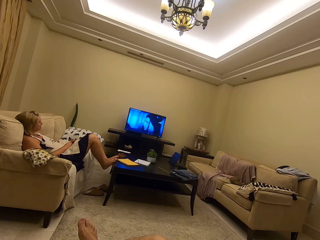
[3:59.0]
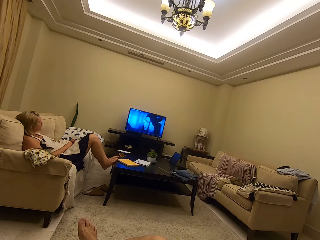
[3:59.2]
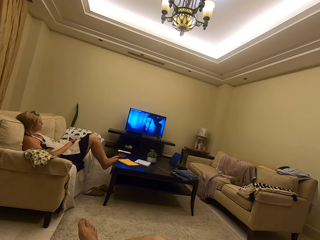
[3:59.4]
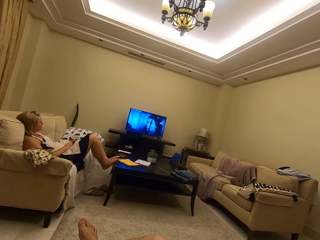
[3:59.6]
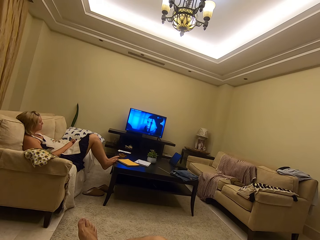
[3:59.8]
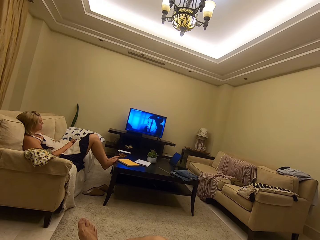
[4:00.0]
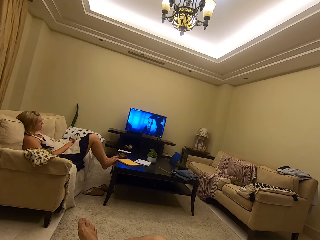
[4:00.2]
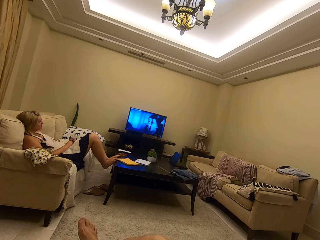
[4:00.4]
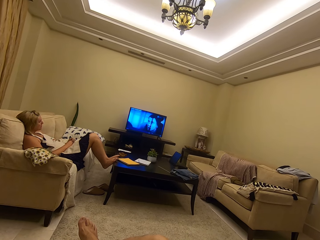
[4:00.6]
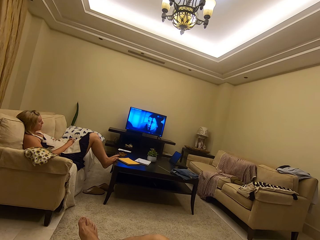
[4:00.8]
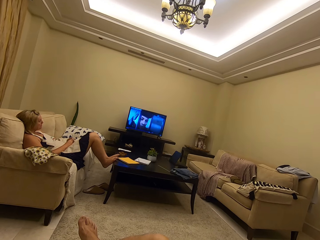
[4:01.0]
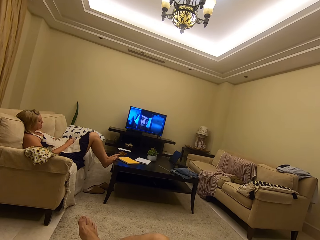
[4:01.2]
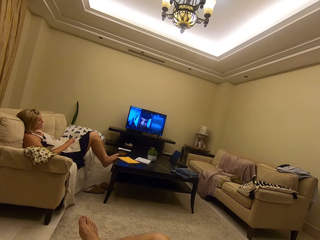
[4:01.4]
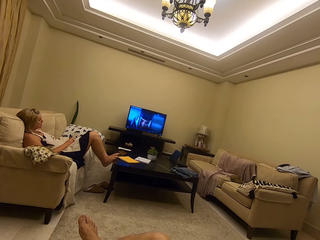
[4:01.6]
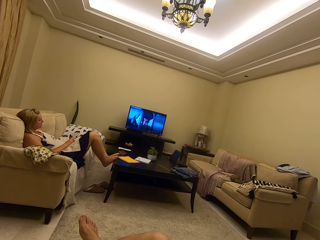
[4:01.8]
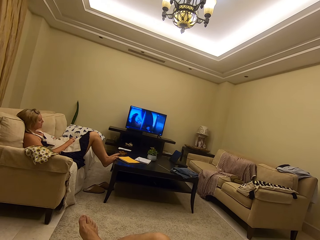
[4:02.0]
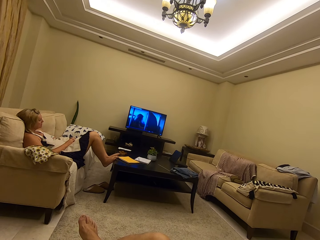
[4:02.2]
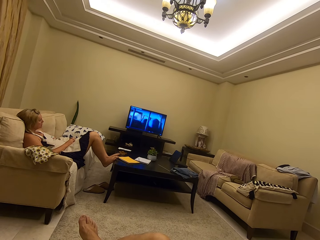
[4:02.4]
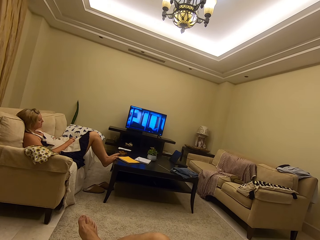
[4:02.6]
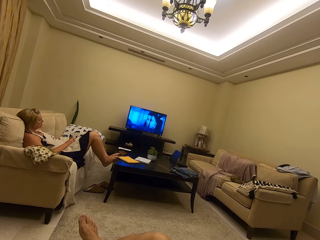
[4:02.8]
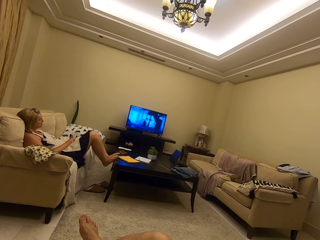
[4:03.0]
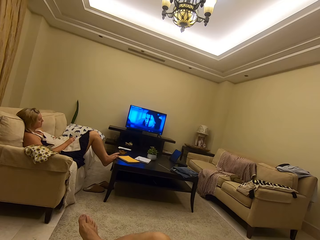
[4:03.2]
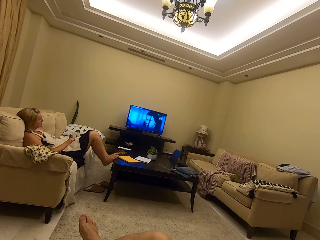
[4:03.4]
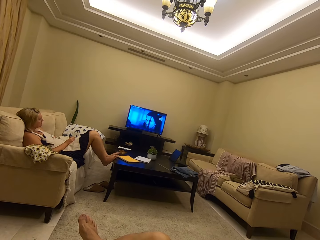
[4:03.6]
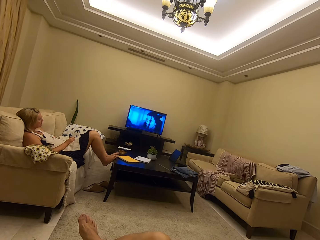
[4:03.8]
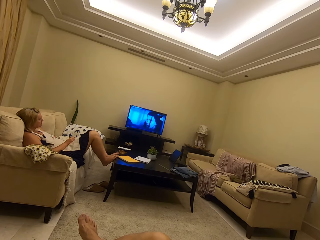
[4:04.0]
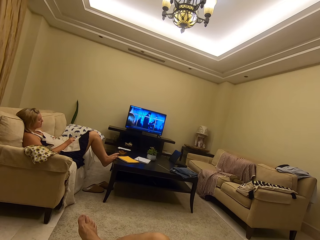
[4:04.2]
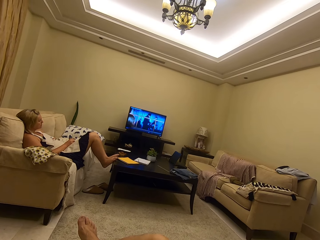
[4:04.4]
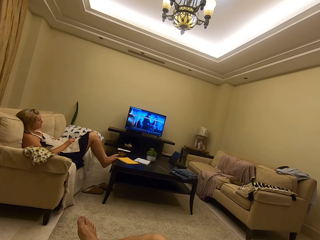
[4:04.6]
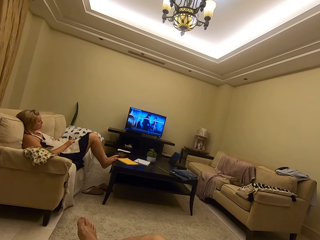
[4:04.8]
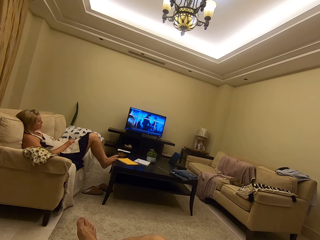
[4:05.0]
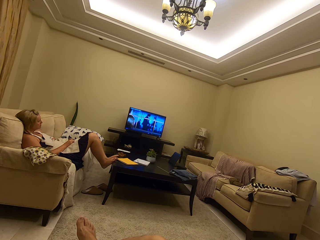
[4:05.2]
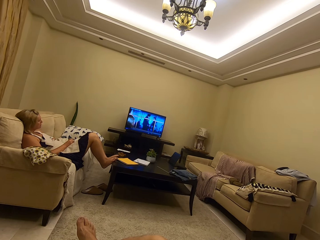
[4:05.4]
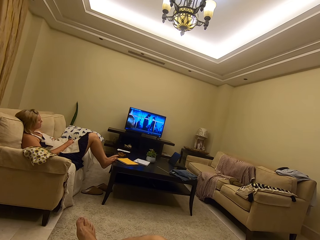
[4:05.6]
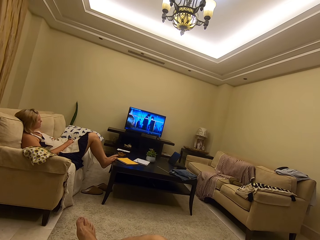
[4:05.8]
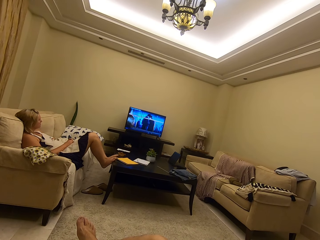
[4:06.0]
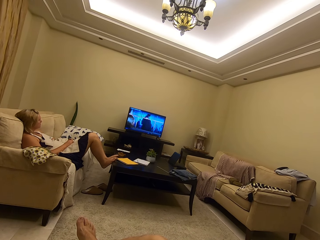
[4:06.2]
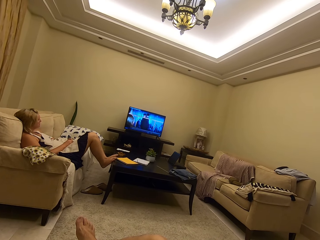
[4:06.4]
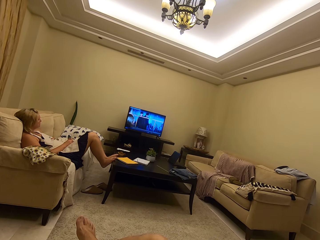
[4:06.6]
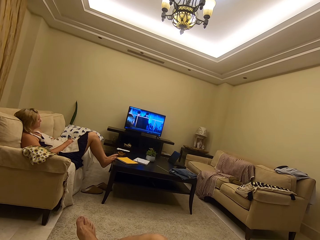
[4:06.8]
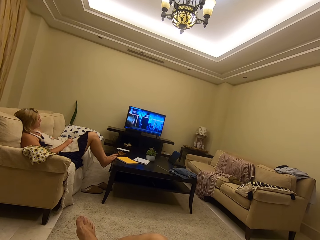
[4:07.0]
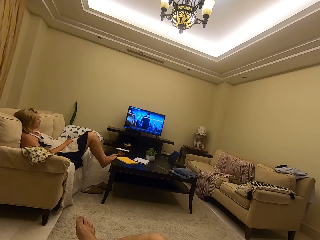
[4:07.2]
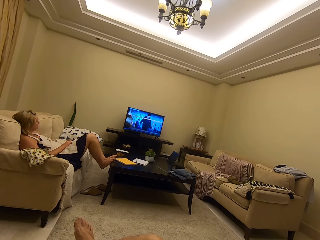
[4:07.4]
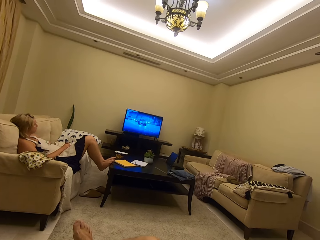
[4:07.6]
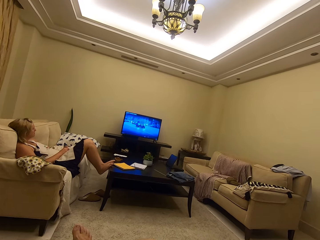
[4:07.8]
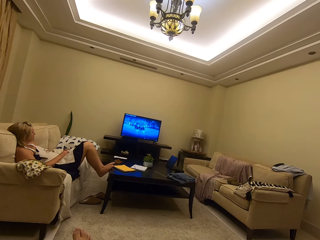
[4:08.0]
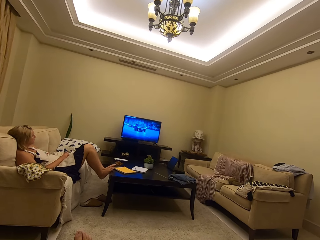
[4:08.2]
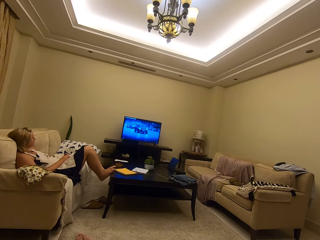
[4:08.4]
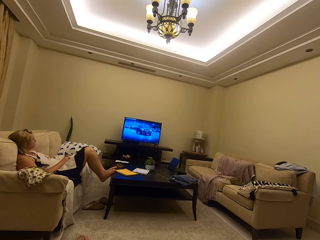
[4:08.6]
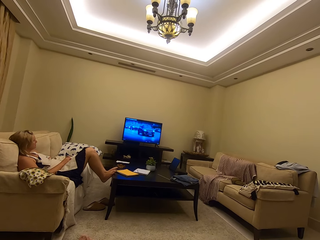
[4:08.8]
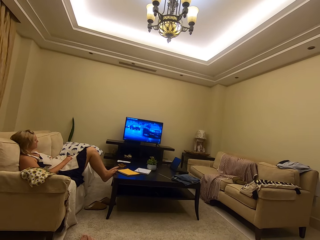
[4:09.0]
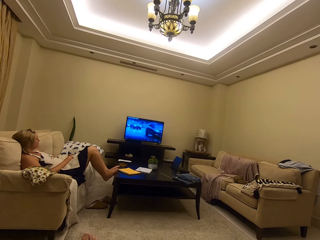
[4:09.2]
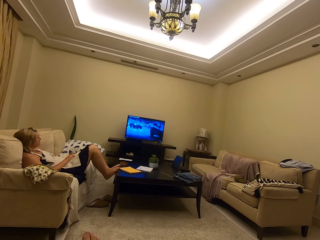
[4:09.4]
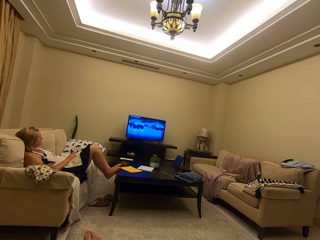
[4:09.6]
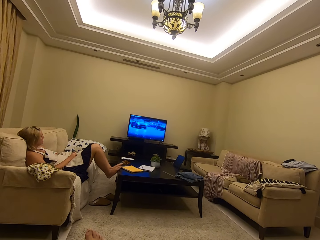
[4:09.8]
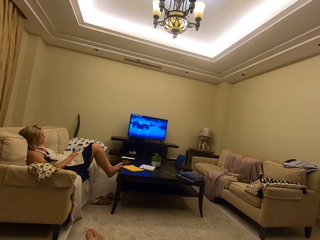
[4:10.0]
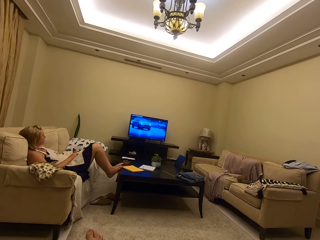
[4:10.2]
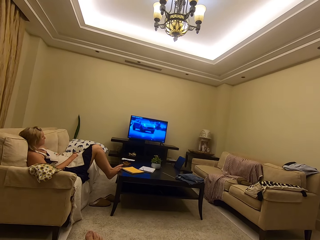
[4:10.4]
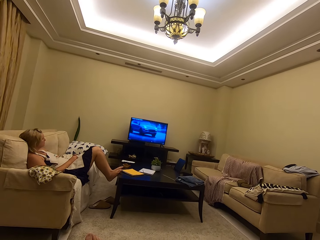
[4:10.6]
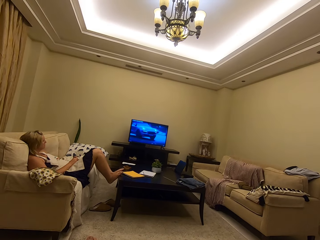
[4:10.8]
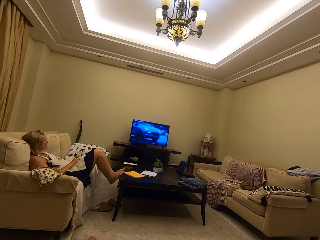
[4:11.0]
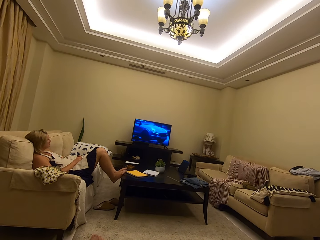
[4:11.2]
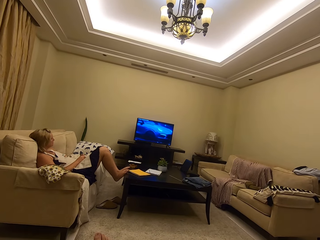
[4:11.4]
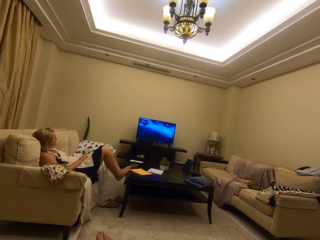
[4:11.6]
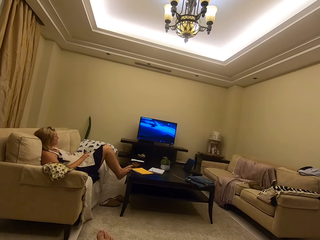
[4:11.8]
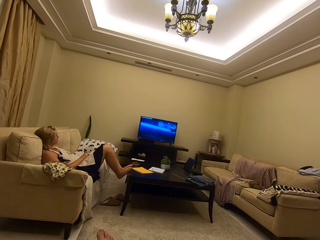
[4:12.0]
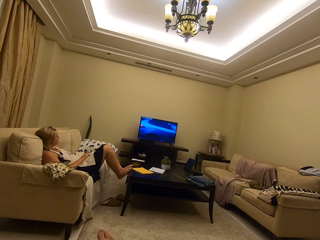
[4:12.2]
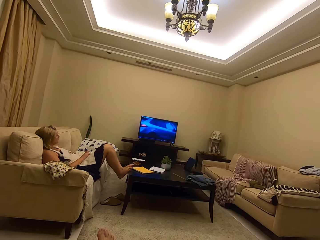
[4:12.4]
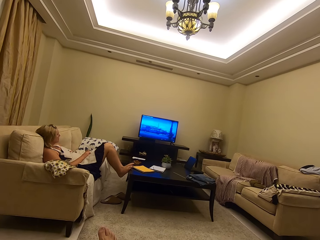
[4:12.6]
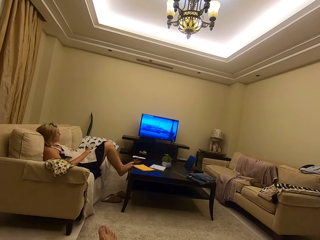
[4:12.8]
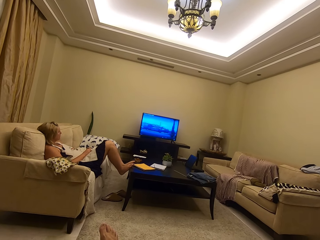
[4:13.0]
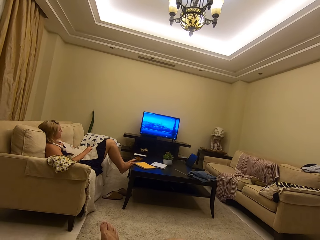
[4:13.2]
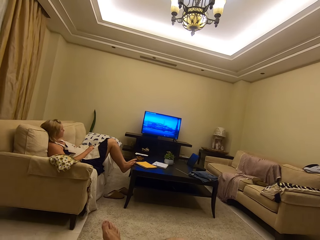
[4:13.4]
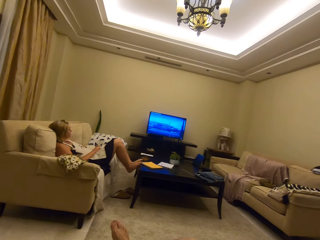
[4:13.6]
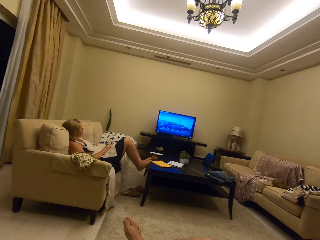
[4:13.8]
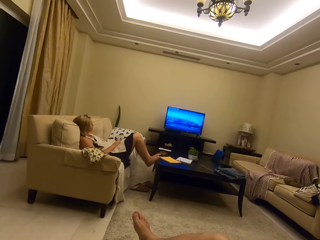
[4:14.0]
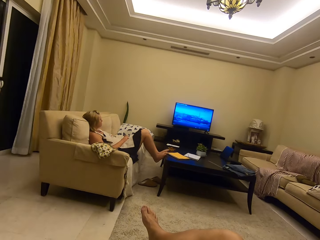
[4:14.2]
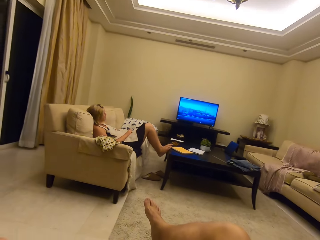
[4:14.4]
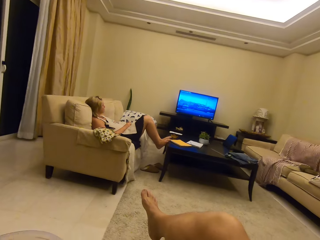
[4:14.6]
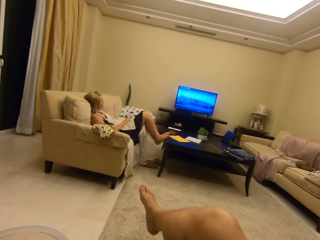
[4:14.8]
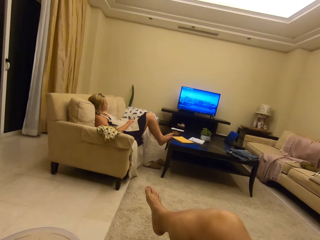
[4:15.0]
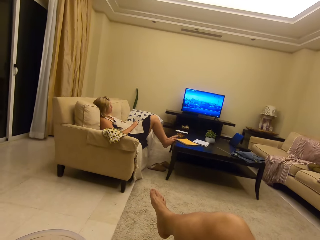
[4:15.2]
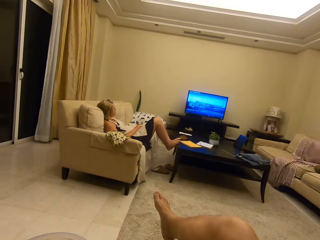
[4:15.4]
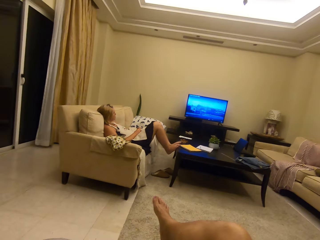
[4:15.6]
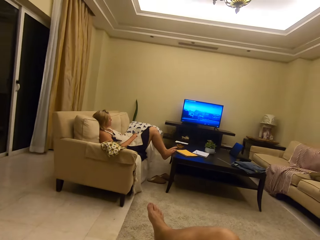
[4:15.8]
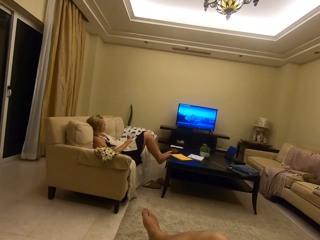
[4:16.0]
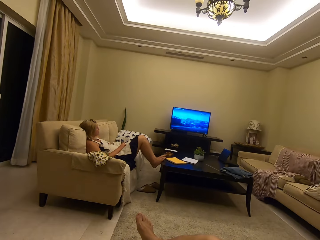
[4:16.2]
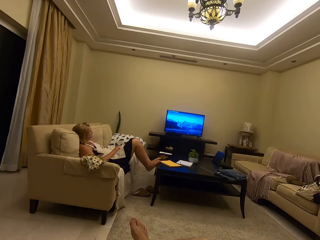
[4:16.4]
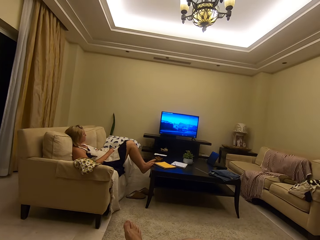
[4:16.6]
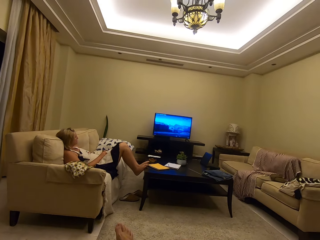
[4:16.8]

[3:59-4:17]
The camera wearer watches TV on the couch. They eat the fruit.

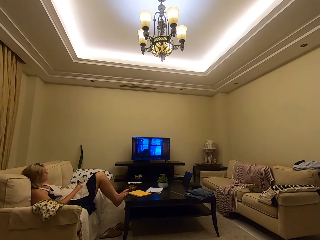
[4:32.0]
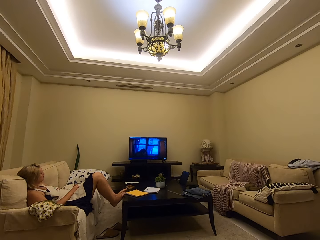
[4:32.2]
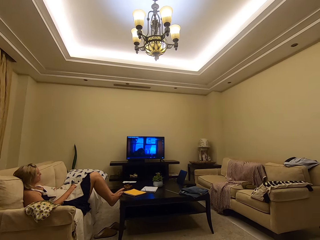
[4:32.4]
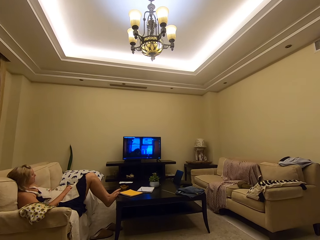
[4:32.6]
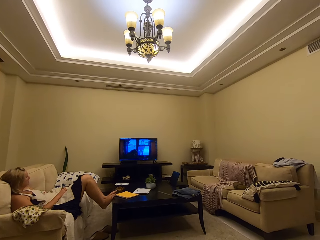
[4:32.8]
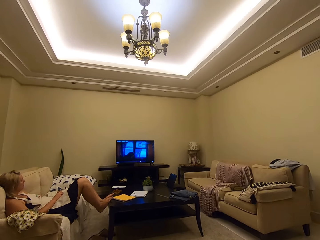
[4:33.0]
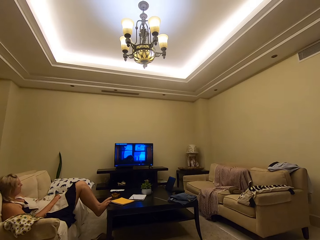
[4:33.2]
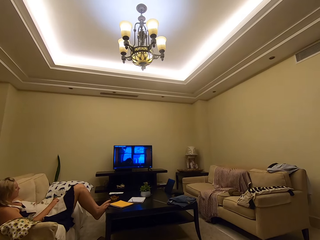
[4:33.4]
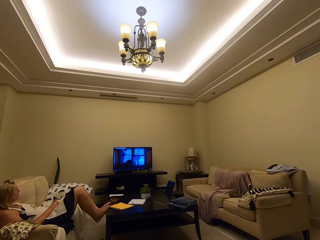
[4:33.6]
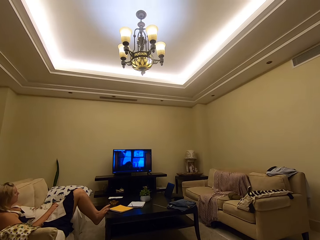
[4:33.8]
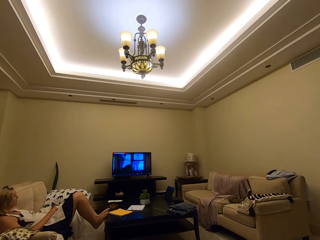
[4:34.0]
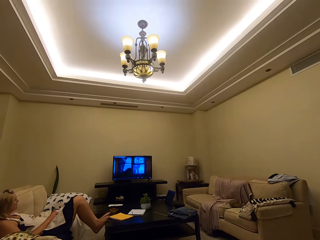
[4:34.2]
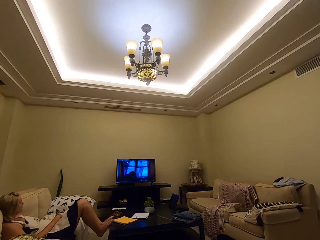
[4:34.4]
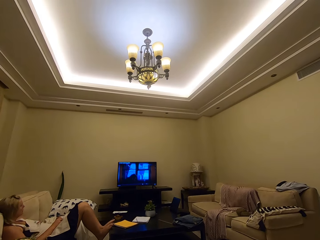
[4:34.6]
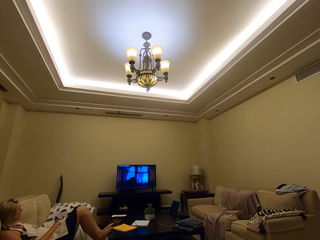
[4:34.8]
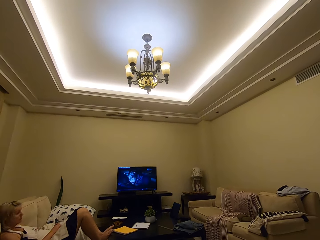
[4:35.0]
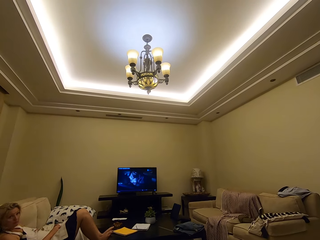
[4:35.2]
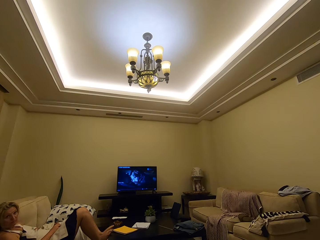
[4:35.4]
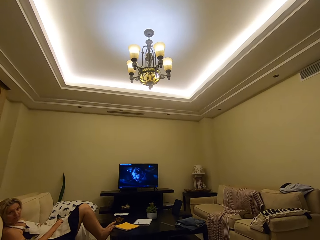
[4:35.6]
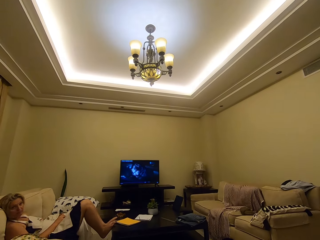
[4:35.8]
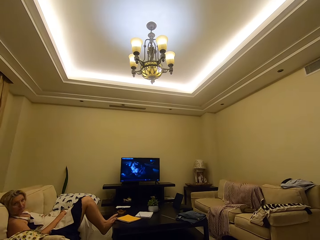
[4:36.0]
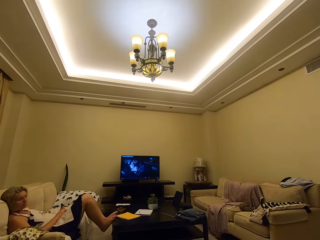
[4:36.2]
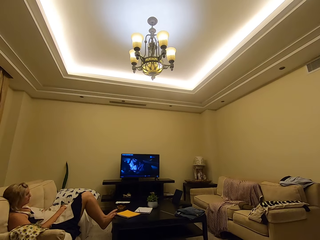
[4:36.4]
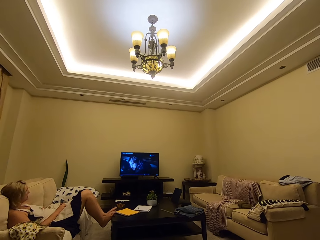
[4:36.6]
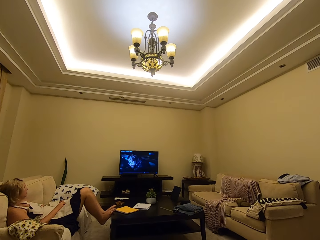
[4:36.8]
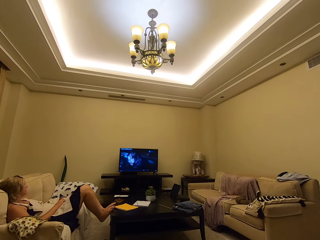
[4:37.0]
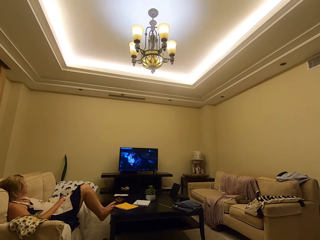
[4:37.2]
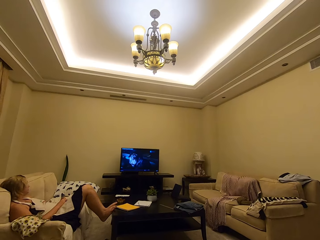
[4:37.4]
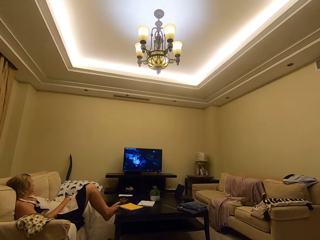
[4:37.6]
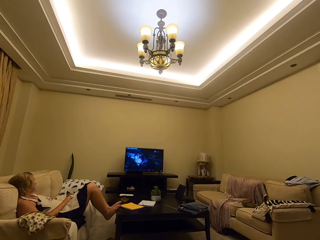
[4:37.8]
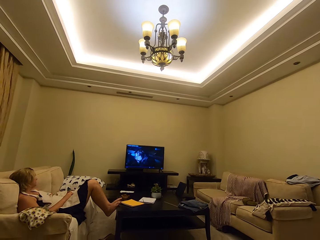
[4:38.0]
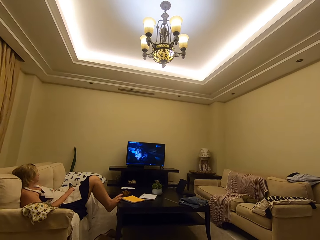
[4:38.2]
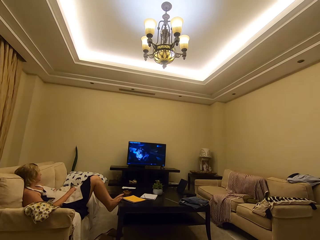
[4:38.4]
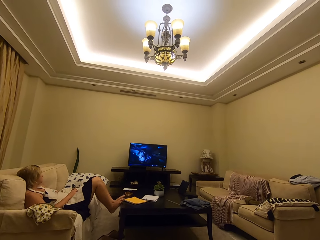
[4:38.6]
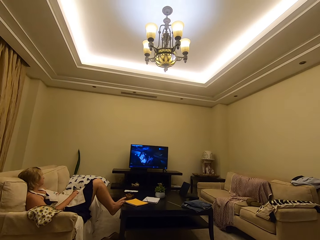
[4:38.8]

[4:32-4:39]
The camera wearer watches TV on the couch. A person watches TV on the couch.
